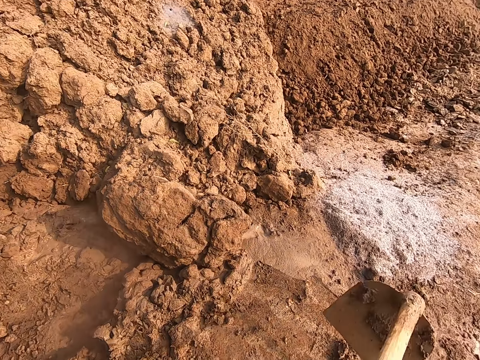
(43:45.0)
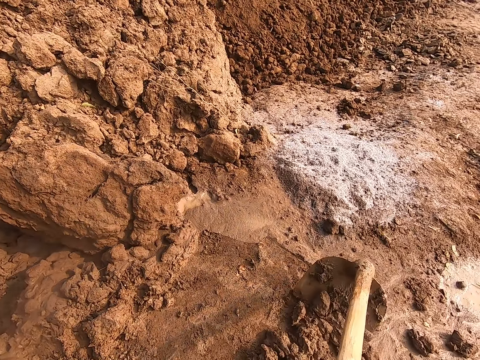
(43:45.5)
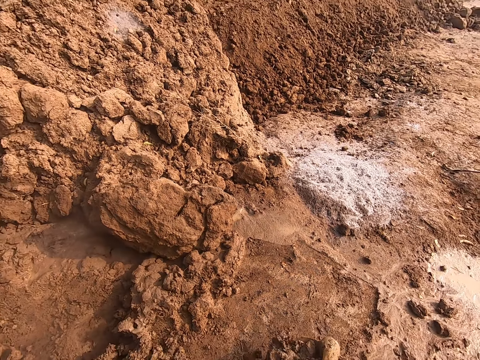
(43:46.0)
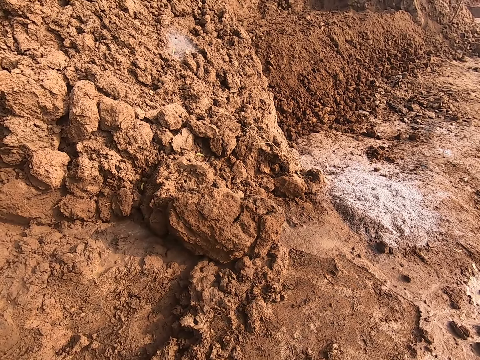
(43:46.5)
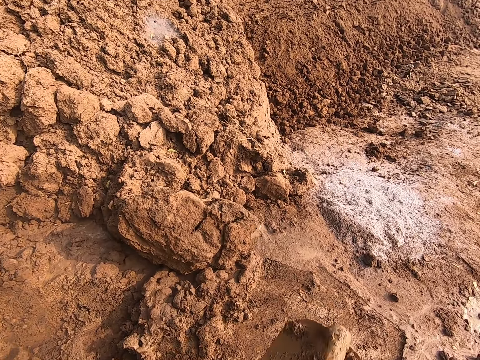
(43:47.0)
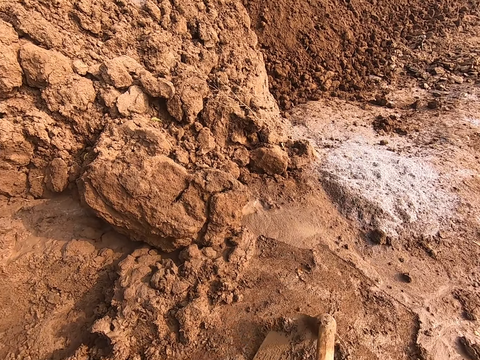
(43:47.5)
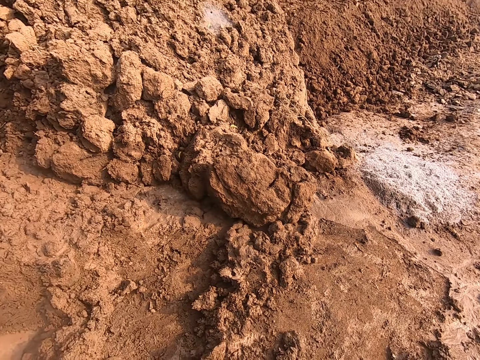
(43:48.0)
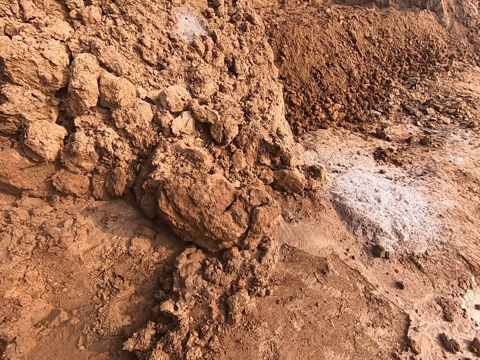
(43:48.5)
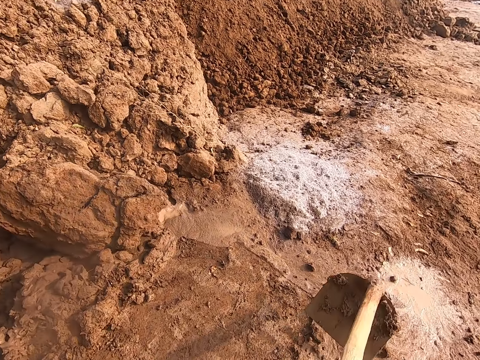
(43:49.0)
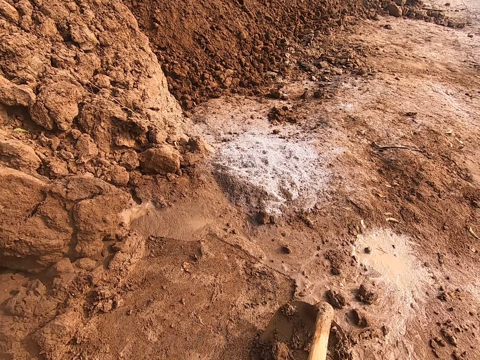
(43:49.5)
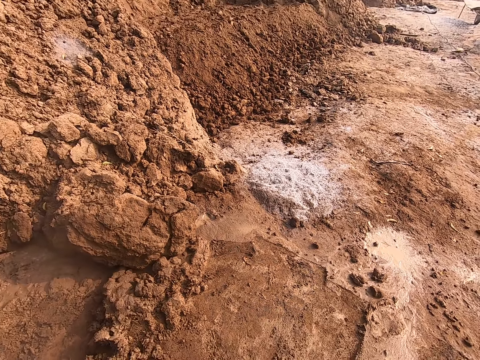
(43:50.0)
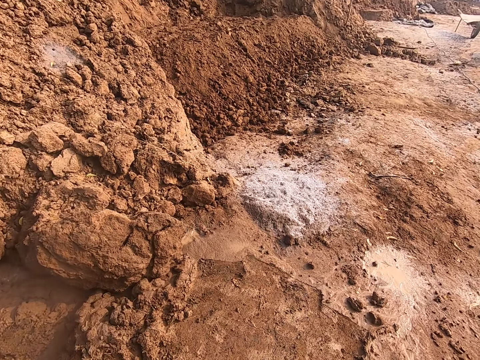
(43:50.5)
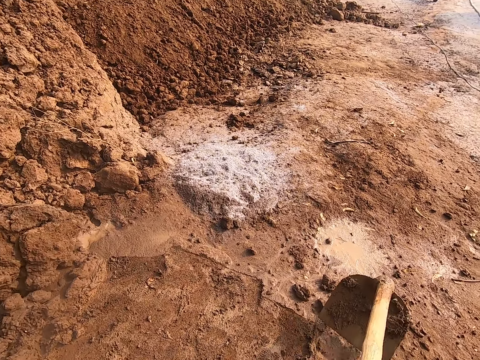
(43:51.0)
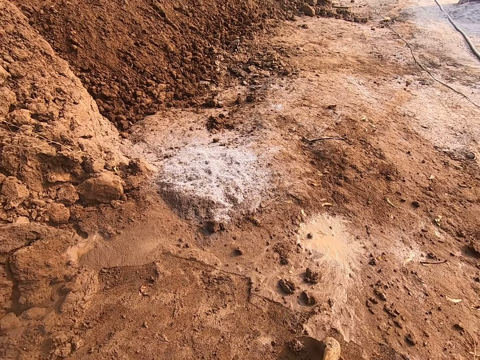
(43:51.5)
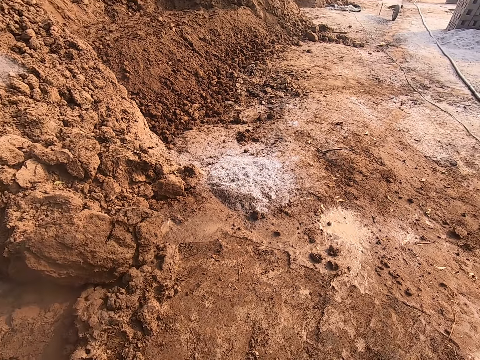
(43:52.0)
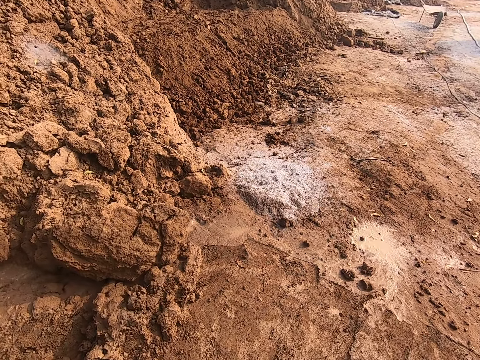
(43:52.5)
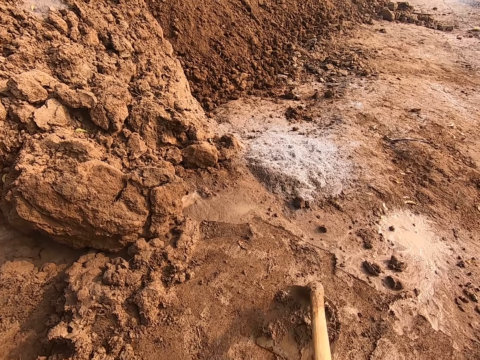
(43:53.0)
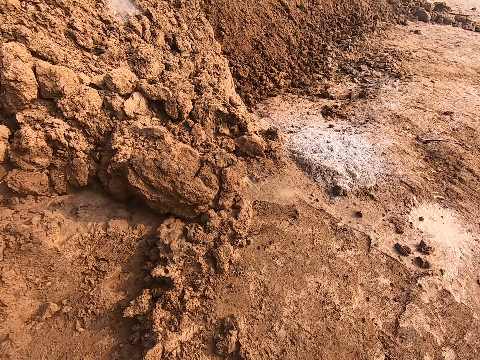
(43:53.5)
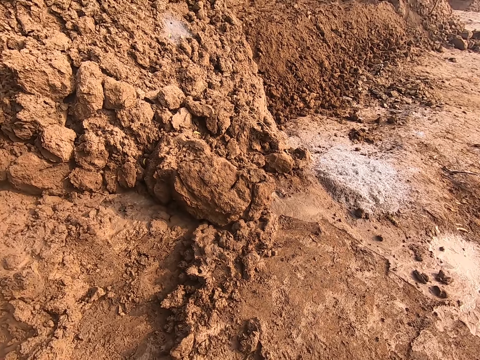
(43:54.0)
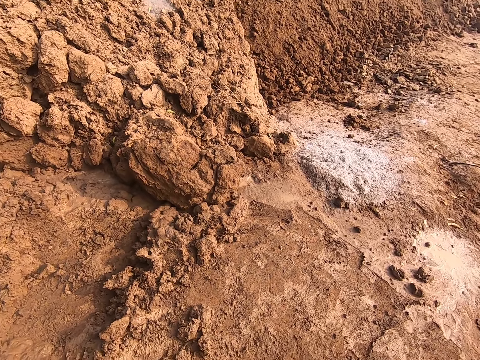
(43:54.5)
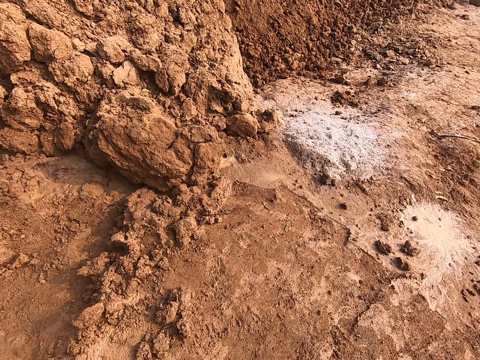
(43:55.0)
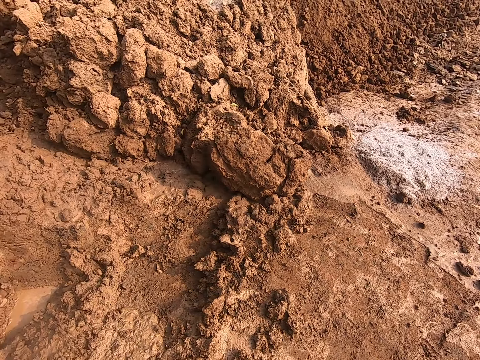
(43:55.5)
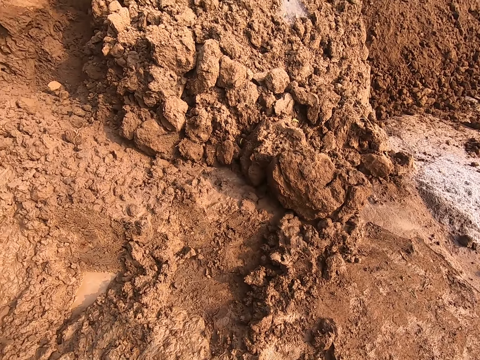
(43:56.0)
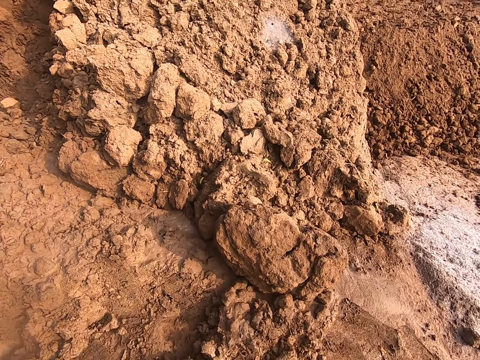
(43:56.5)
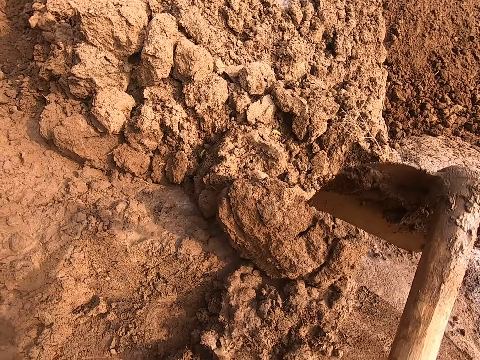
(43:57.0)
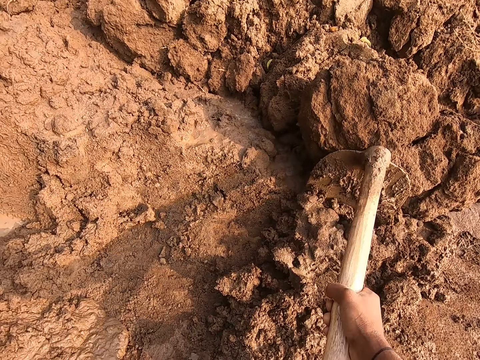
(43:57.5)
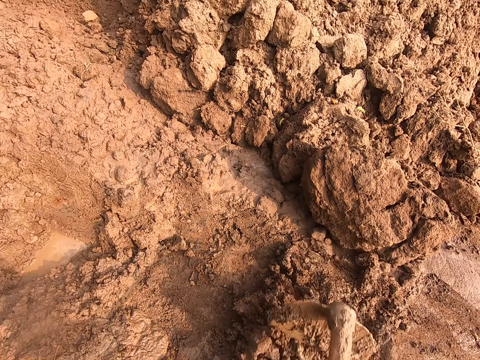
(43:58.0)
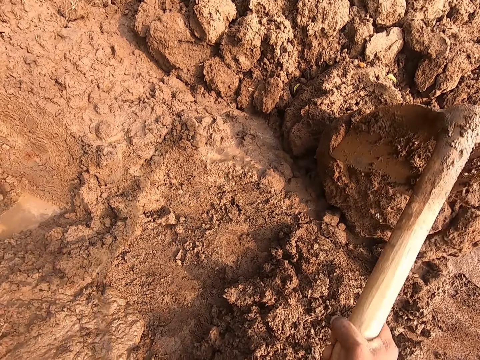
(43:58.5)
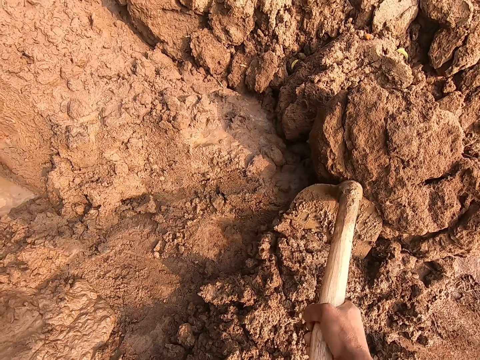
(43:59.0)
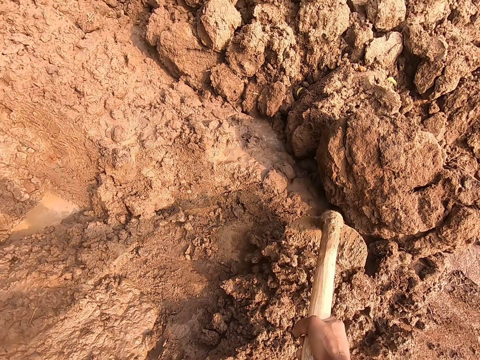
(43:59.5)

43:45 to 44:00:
The camera wearer interacts with the woman. They converse with the woman.

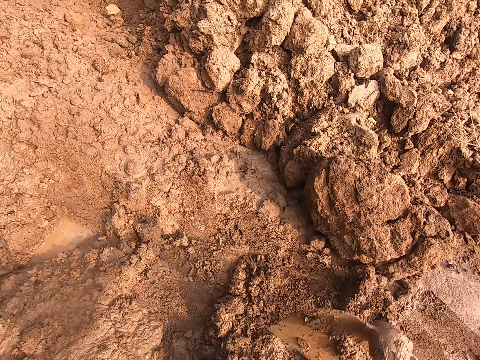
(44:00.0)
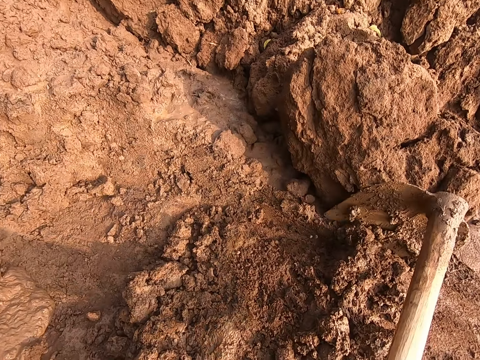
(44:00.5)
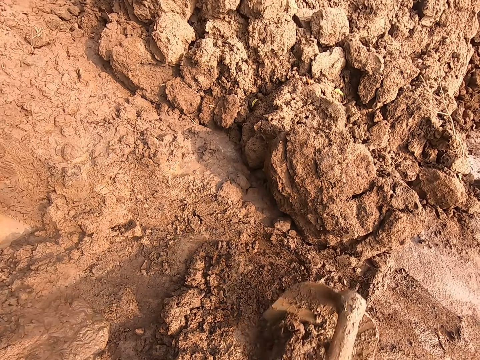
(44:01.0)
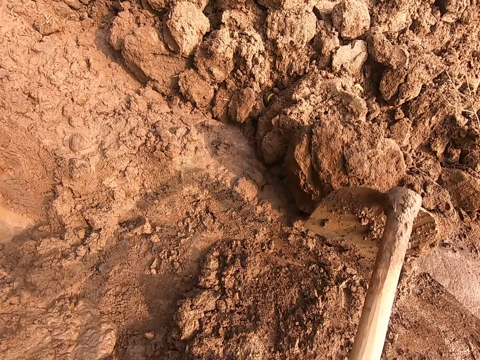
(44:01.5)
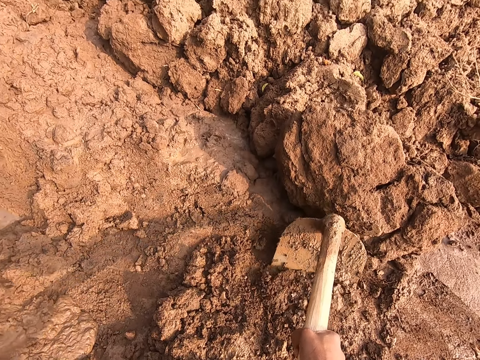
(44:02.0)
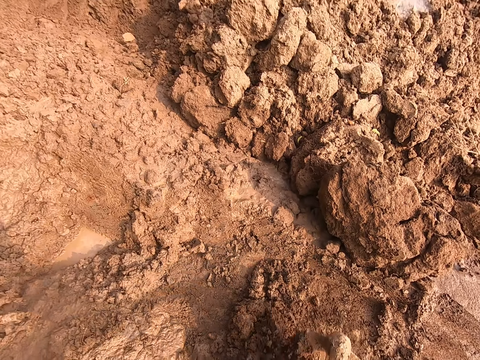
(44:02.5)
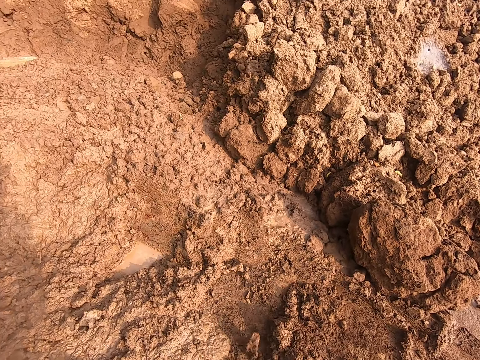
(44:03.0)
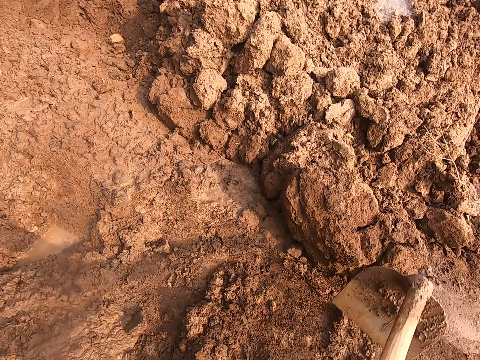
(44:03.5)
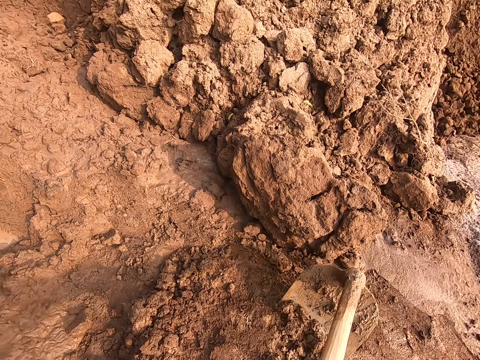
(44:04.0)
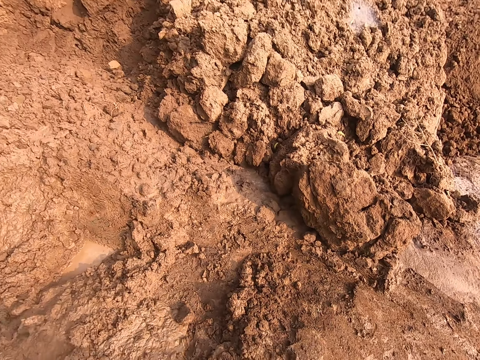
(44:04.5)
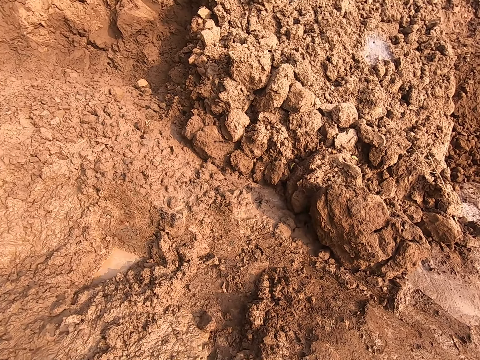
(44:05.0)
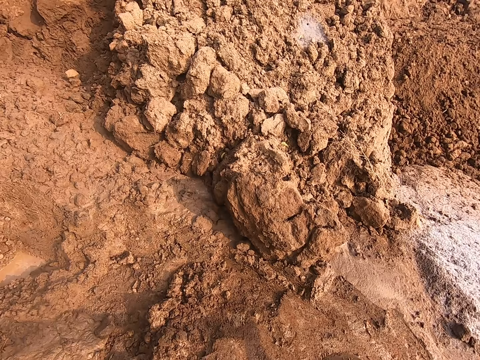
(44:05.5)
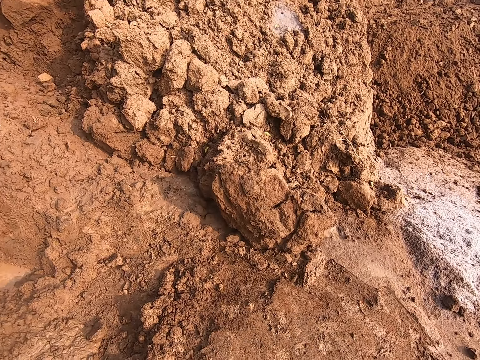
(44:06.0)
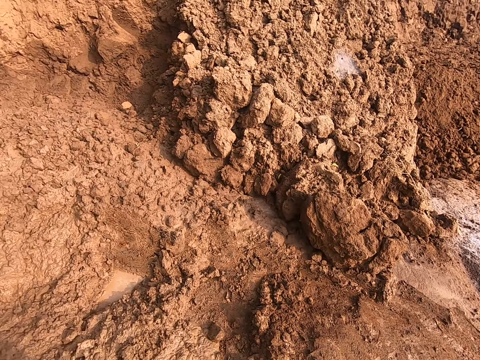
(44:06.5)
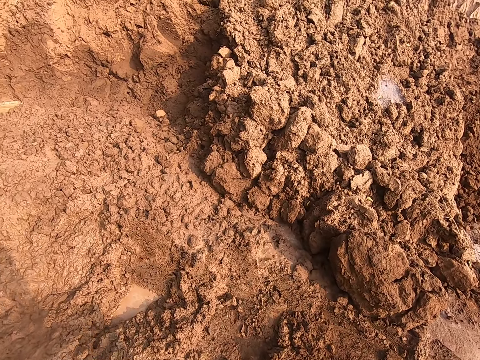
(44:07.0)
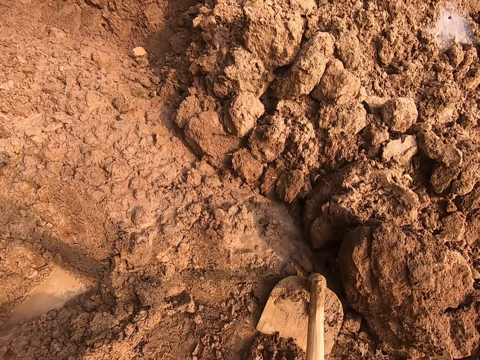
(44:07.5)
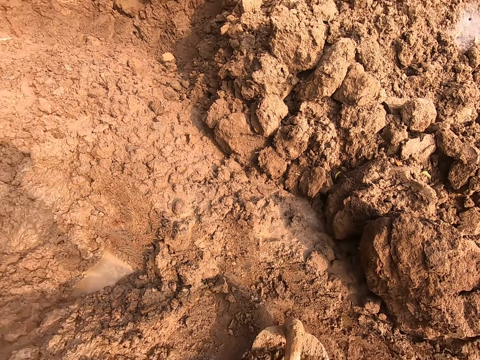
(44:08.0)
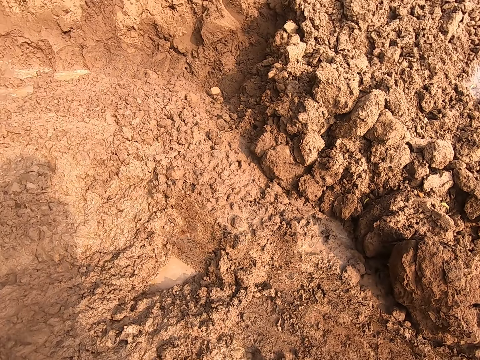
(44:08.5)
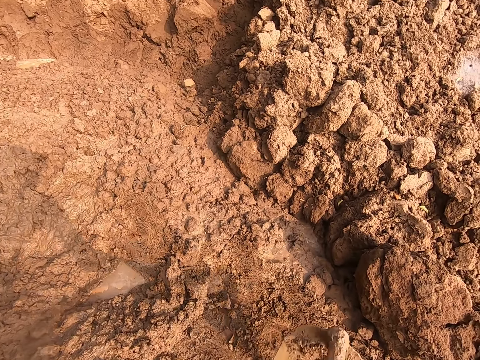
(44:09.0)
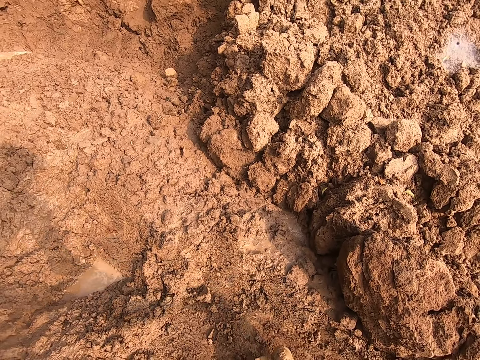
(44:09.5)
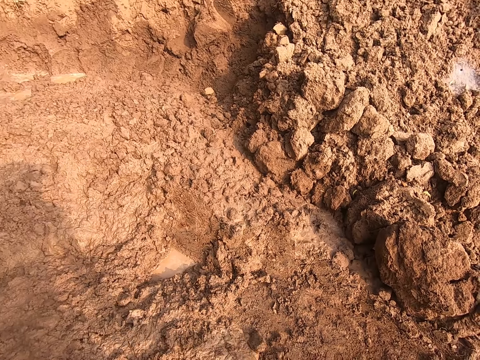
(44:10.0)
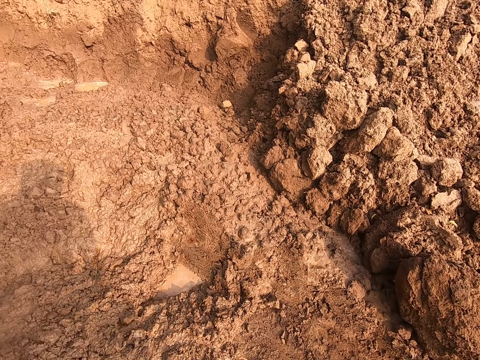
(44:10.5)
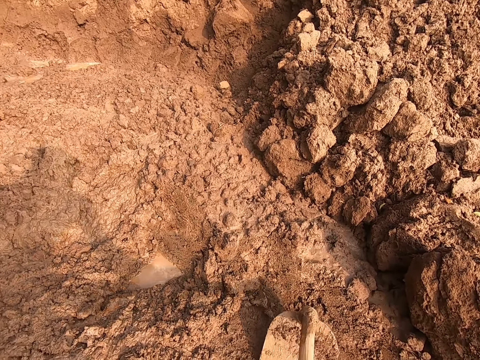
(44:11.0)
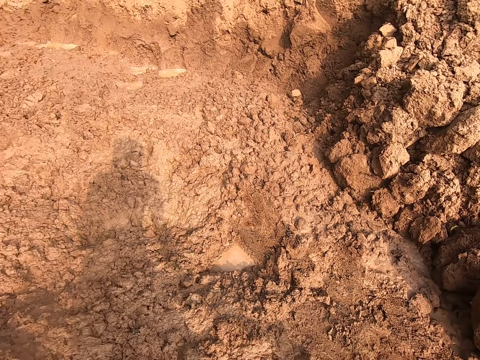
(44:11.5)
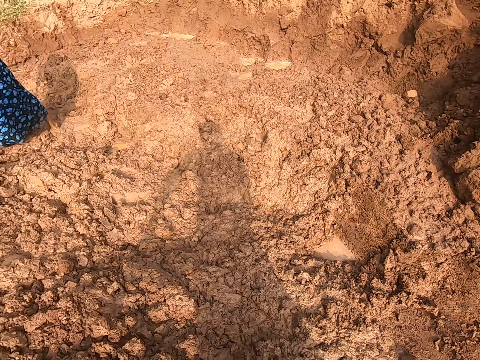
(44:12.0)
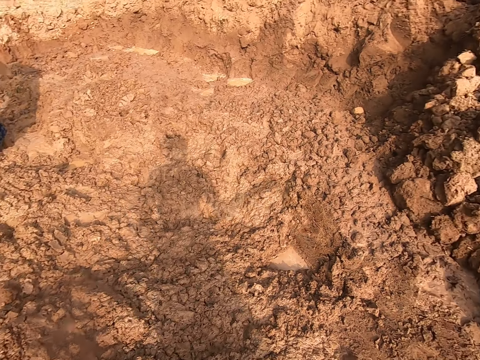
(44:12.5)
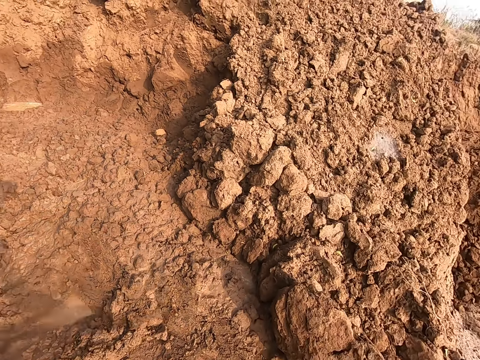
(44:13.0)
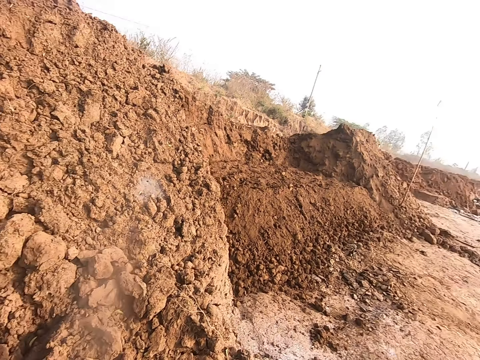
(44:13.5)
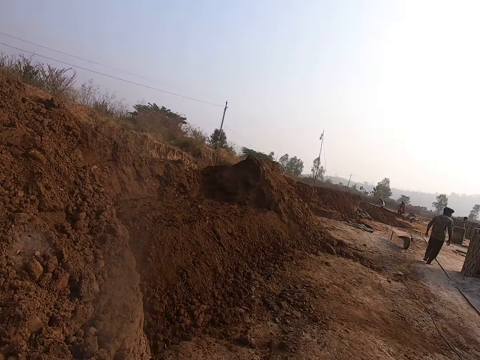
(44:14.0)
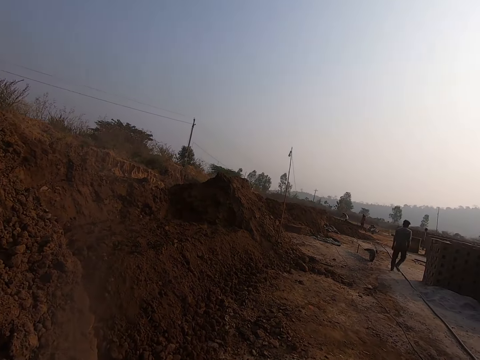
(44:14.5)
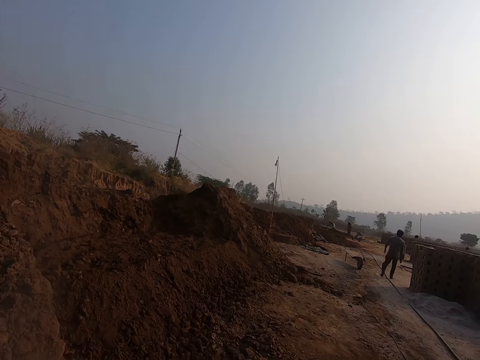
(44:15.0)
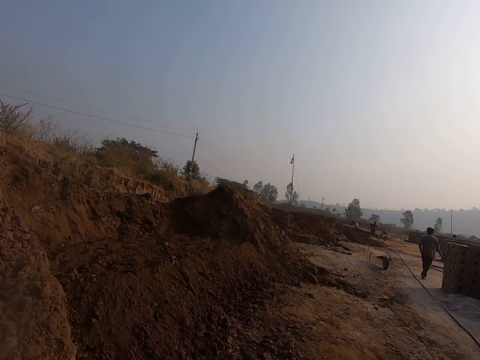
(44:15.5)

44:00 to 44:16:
The camera wearer digs in the mud with the shovel. They put the shovel down on the ground and look around.
